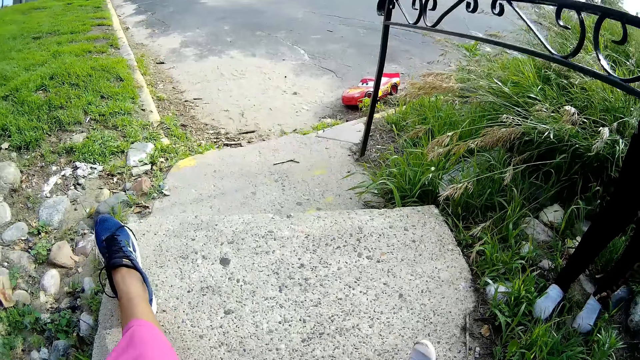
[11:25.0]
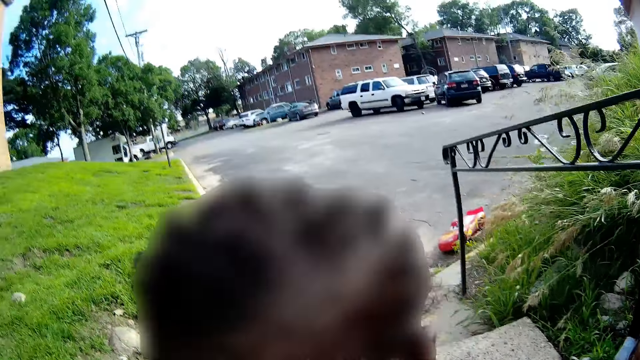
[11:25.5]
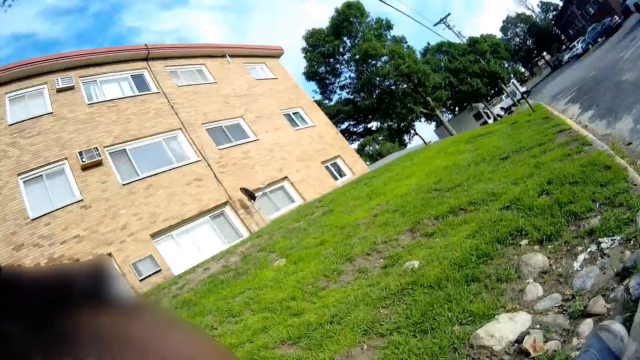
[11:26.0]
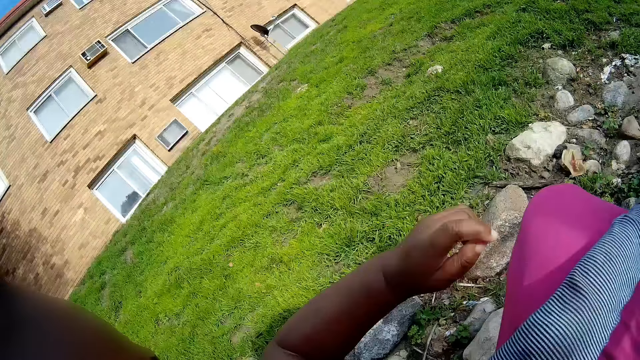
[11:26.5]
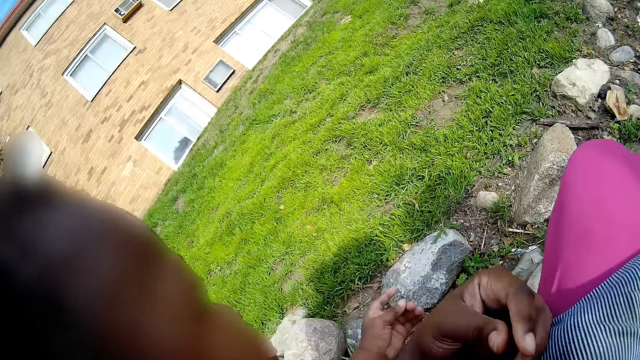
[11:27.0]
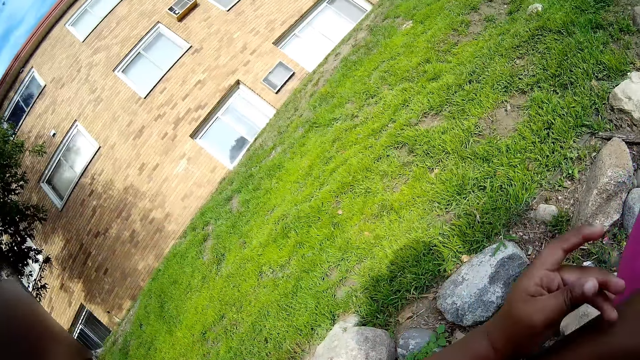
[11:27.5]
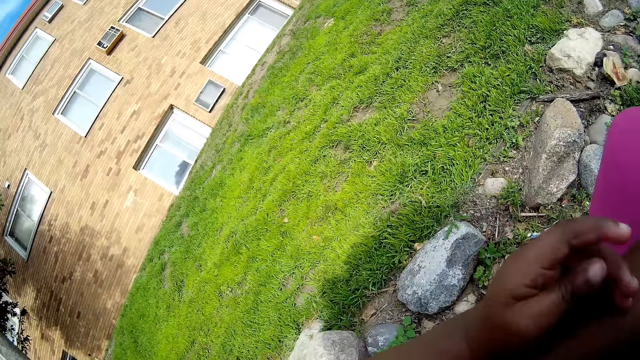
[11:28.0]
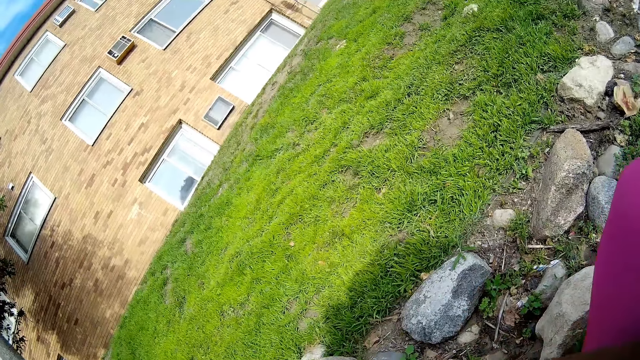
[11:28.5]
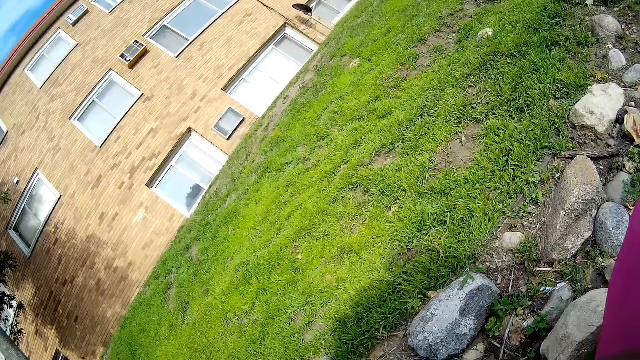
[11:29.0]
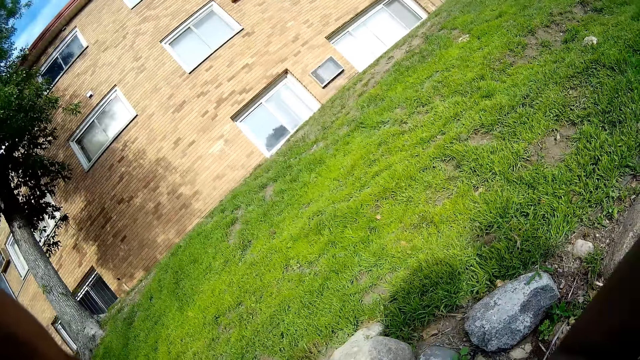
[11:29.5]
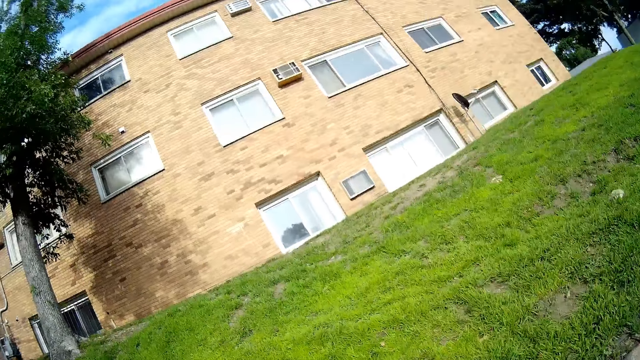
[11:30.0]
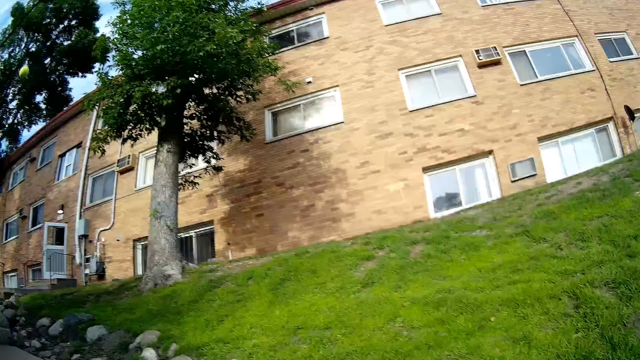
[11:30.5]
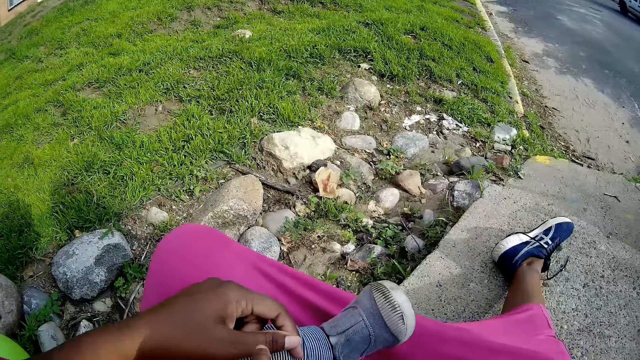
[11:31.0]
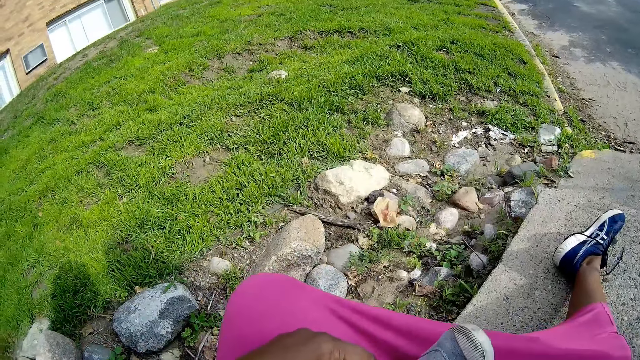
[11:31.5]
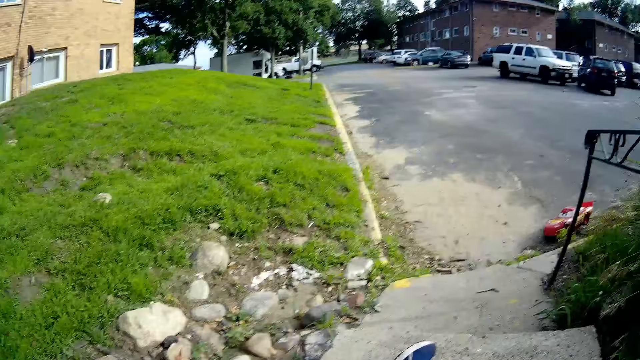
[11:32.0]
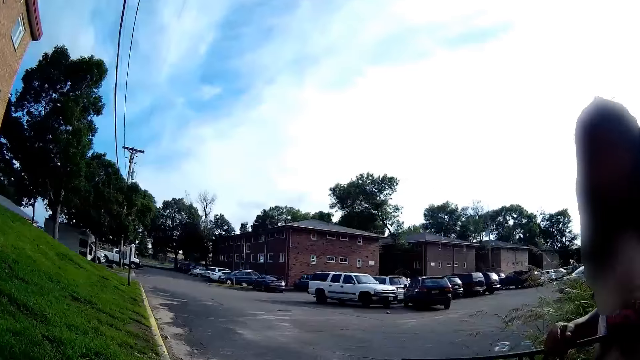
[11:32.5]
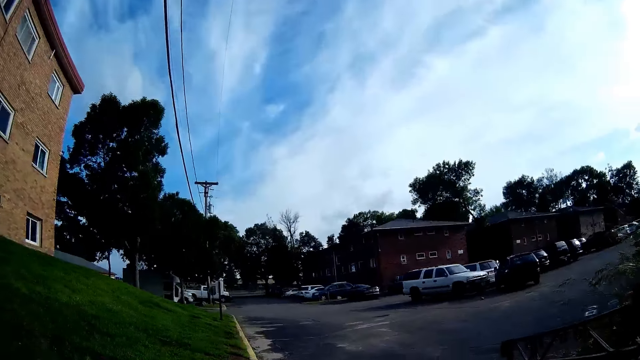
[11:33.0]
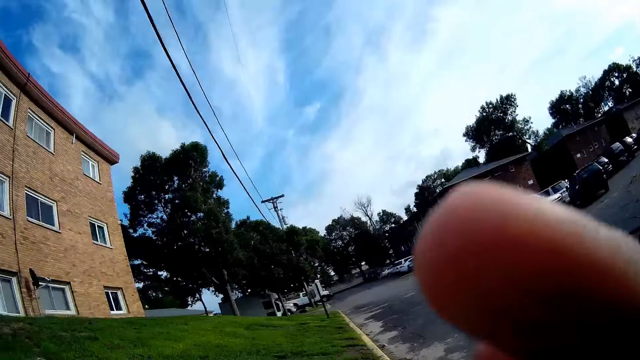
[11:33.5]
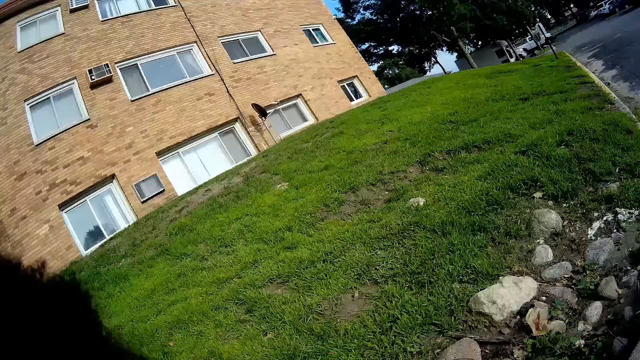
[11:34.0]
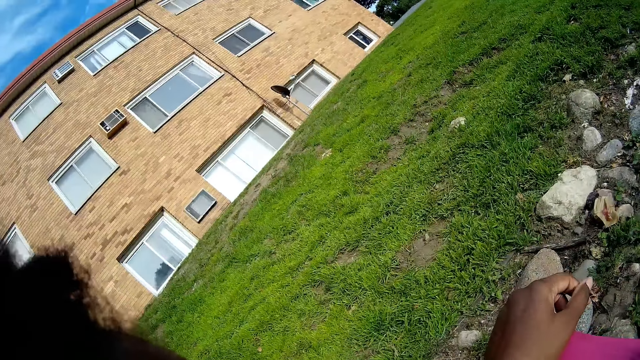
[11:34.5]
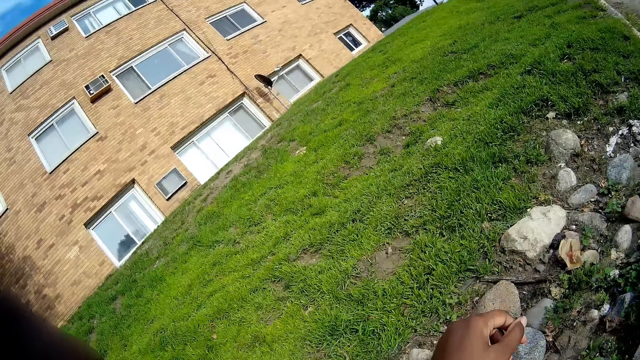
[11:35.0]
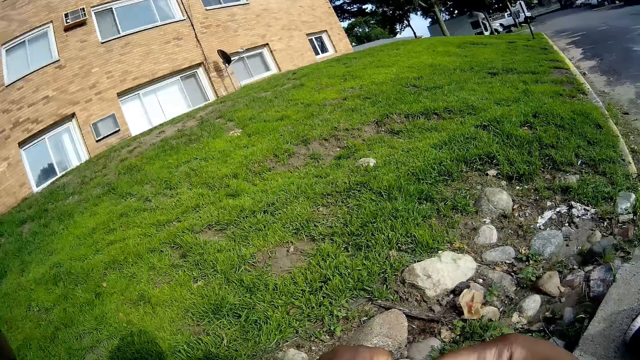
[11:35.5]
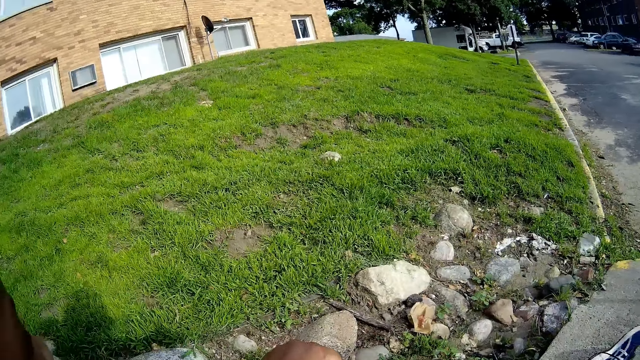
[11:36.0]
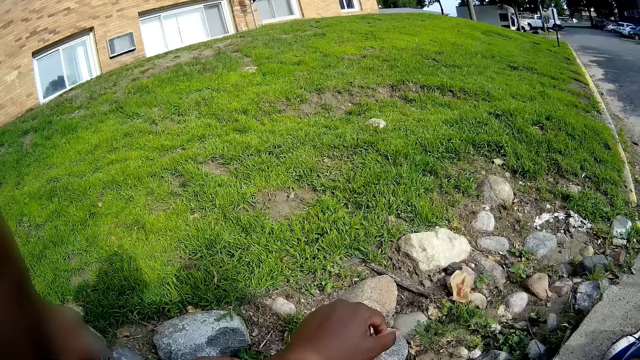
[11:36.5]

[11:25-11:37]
The camera wearer carries another girl with both hands. She moves the hand to the camera. She adjusts the camera on her head with her left hand.

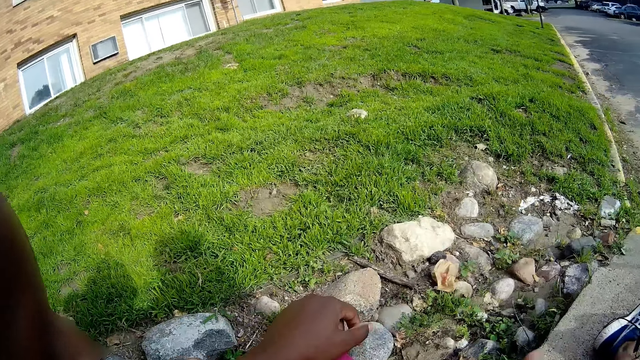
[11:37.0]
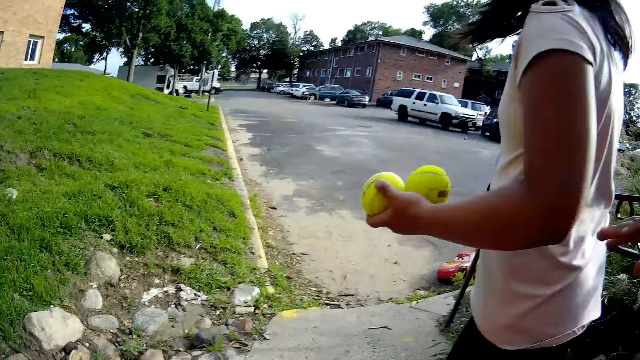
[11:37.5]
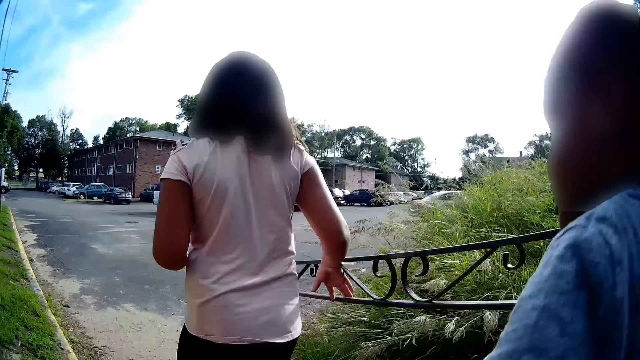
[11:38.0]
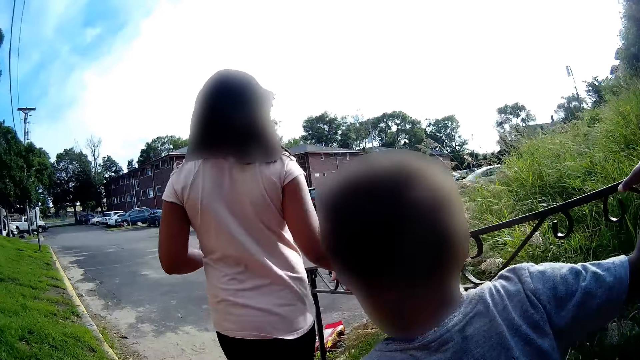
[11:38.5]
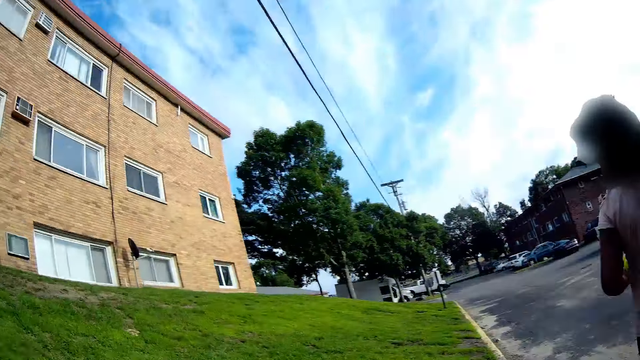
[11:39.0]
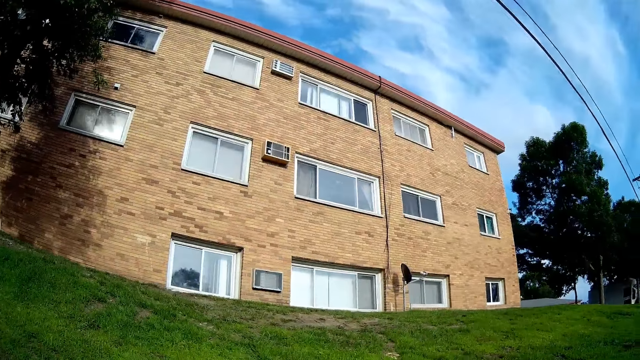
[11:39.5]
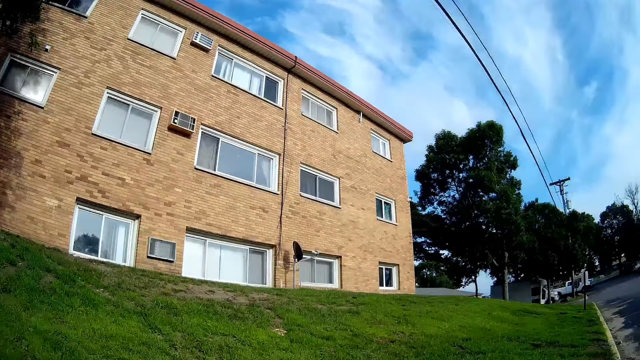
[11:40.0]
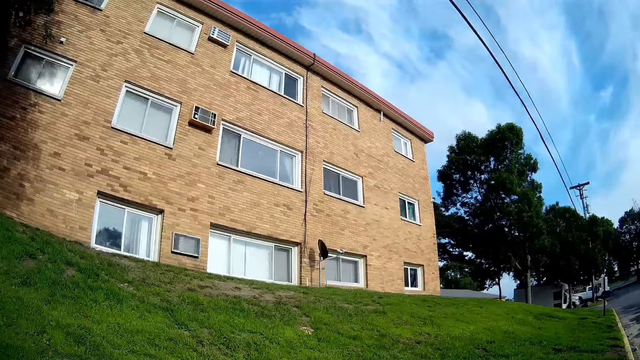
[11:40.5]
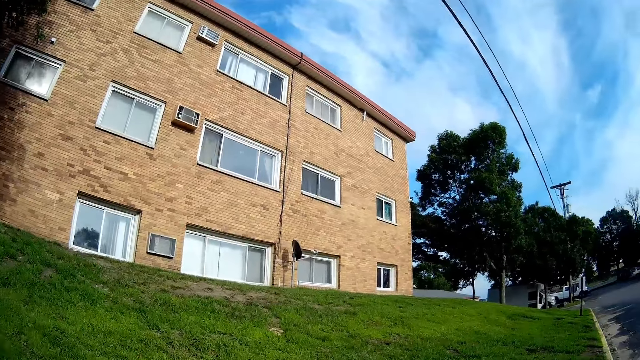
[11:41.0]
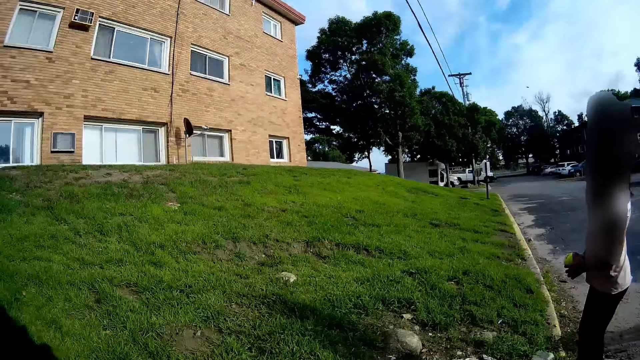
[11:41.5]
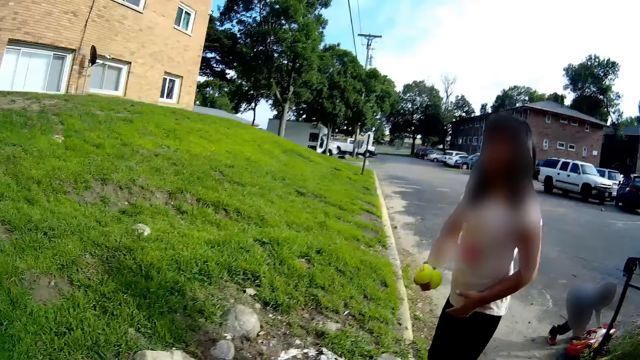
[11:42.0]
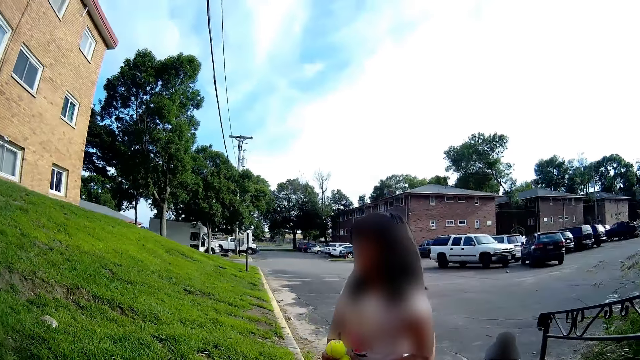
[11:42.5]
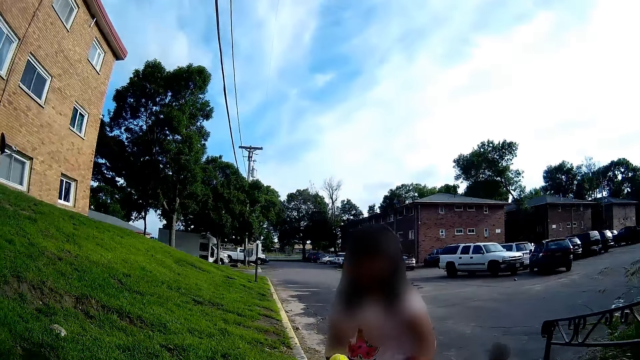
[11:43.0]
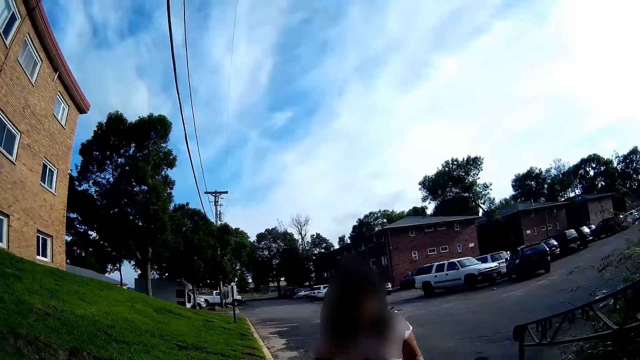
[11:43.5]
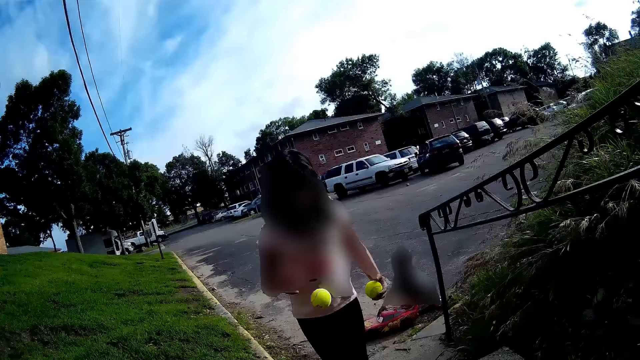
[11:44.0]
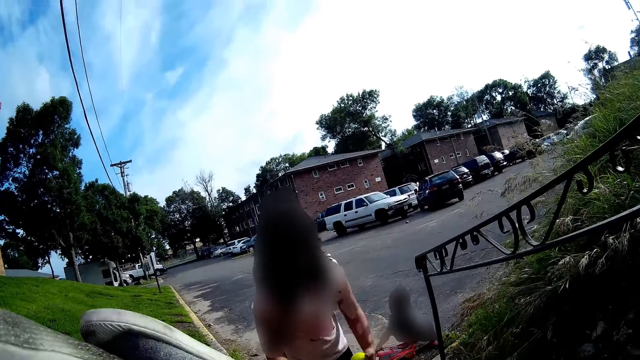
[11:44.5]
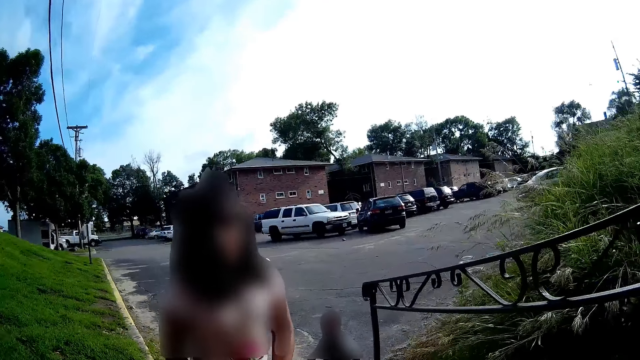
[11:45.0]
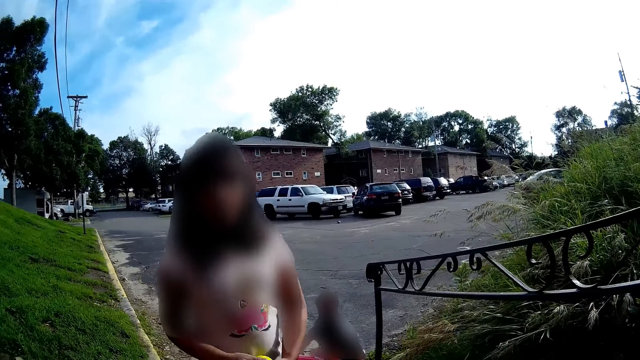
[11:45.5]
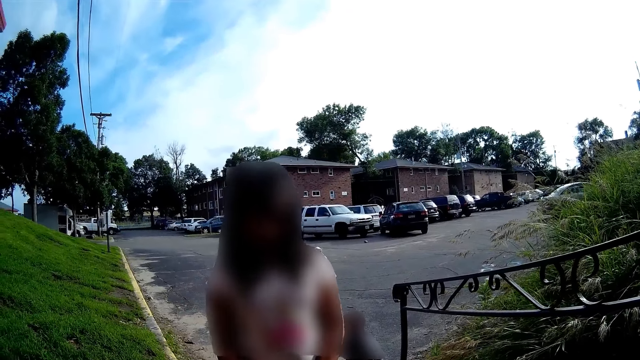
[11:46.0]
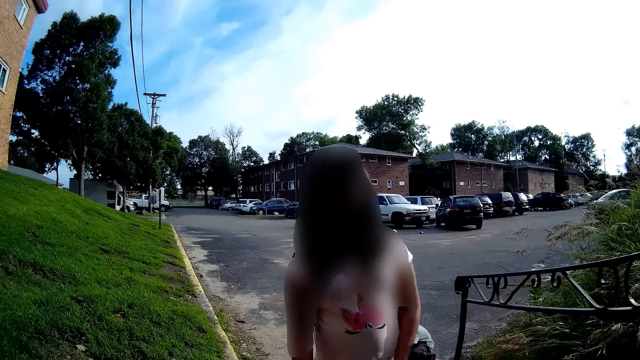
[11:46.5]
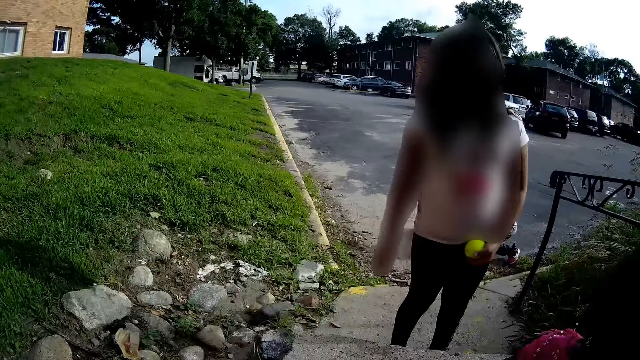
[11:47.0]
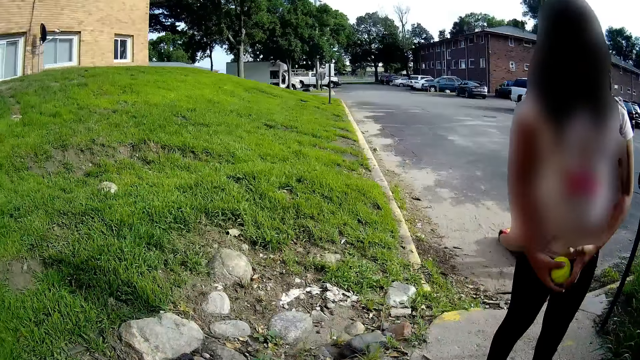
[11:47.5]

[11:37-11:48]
The girl walks towards the road. The person walks on the stone. The girl holds the ball. The girl bounces the tennis ball with her right hand.
